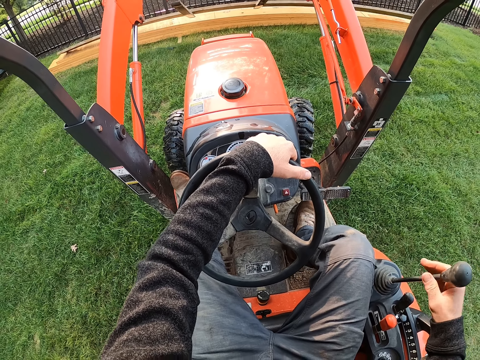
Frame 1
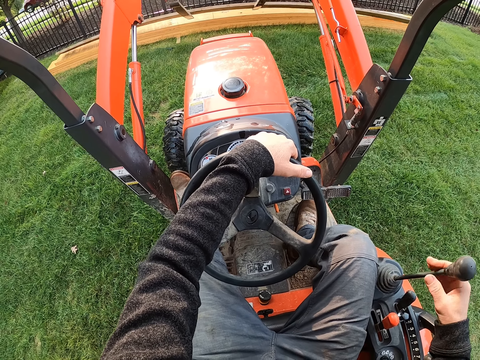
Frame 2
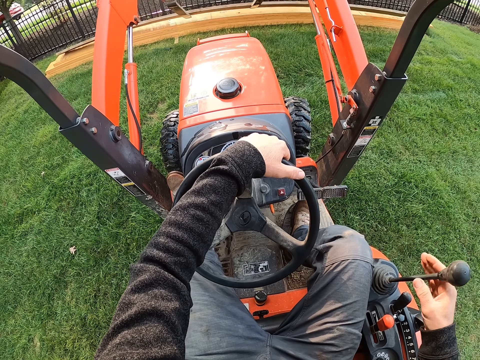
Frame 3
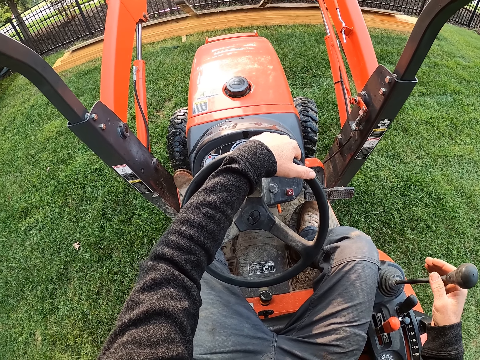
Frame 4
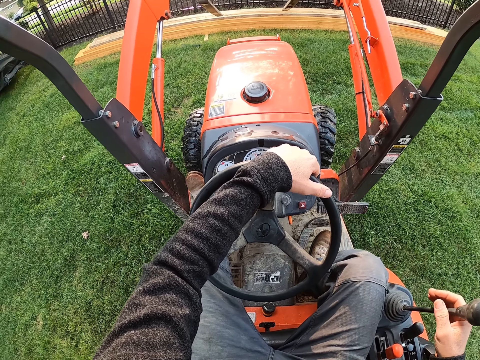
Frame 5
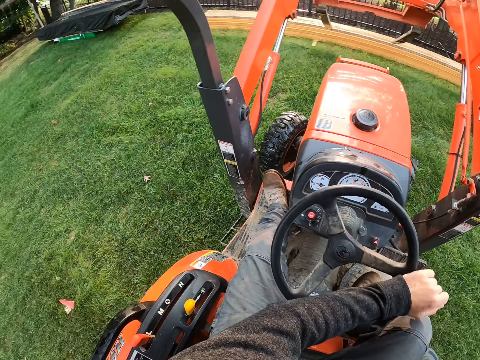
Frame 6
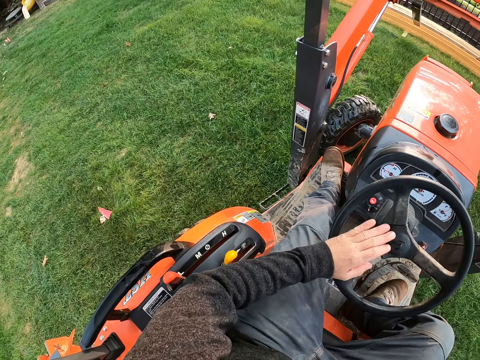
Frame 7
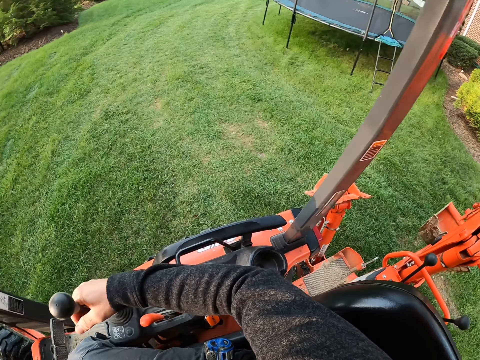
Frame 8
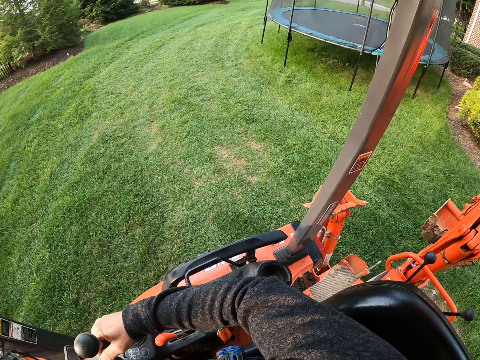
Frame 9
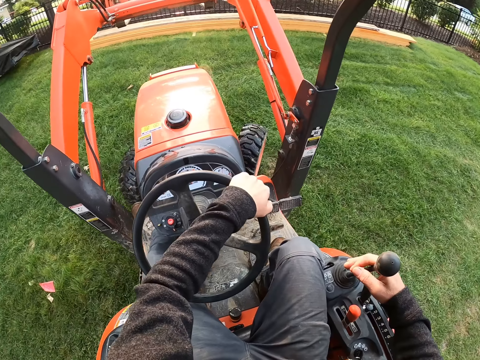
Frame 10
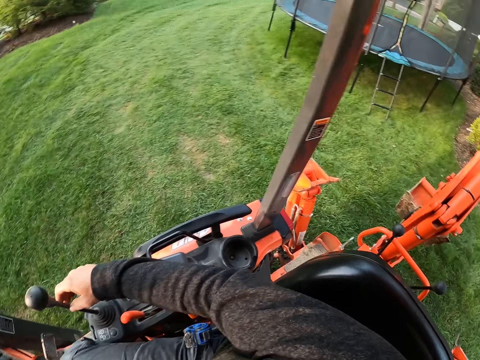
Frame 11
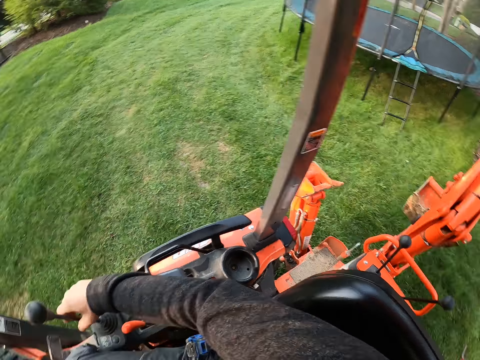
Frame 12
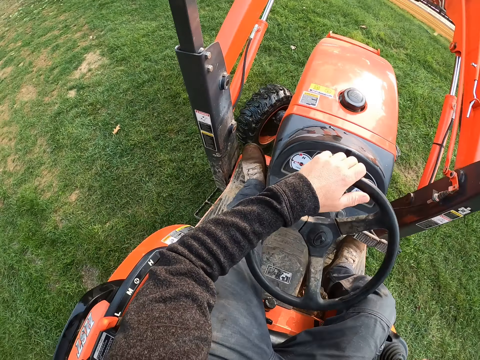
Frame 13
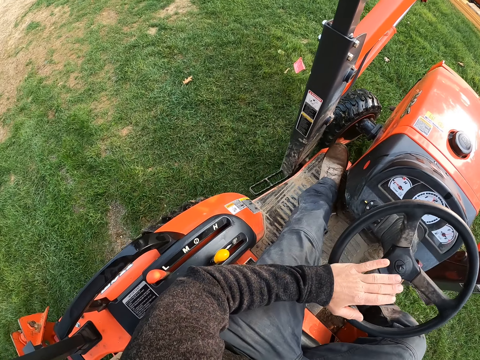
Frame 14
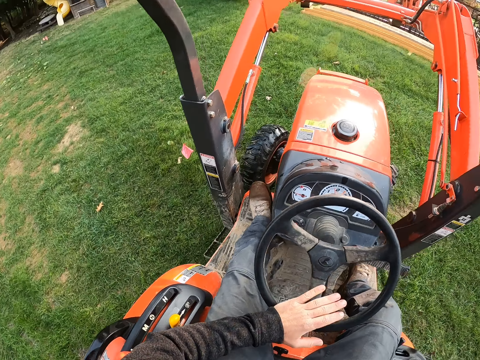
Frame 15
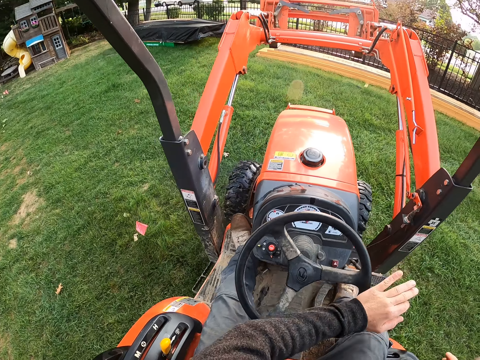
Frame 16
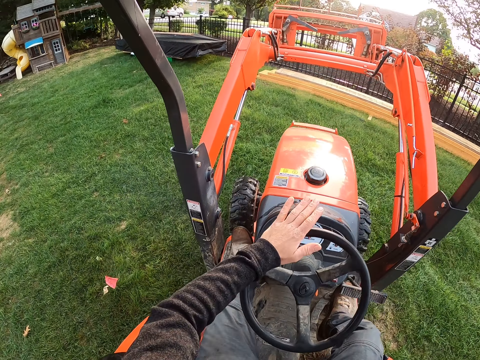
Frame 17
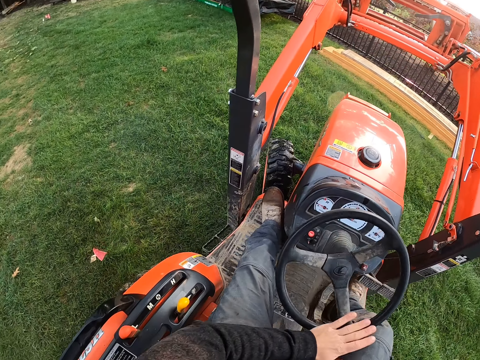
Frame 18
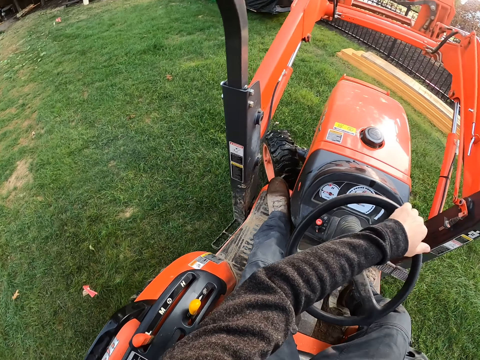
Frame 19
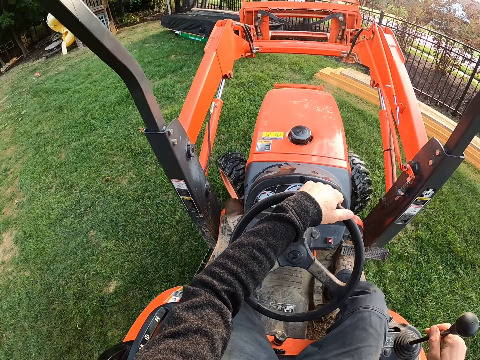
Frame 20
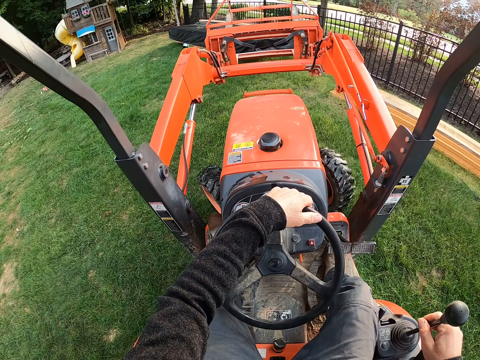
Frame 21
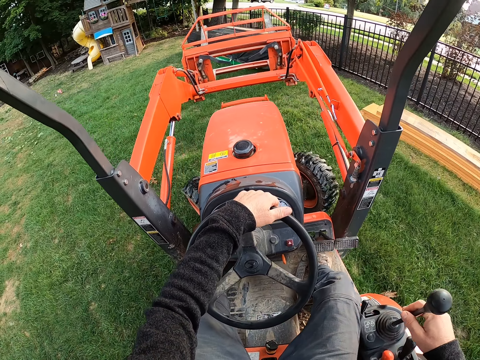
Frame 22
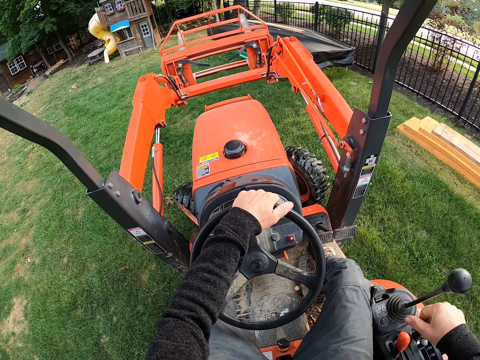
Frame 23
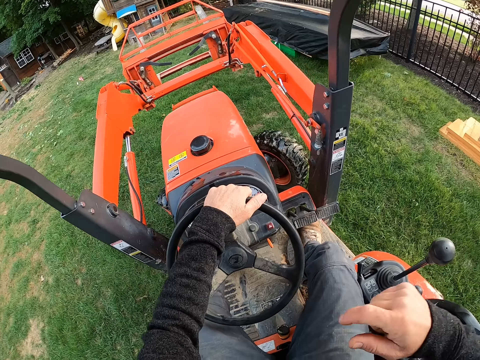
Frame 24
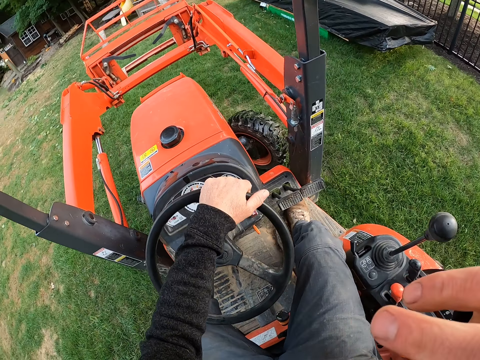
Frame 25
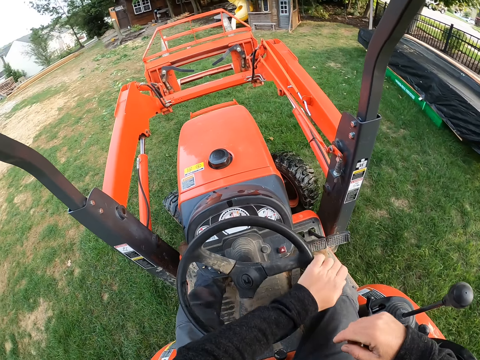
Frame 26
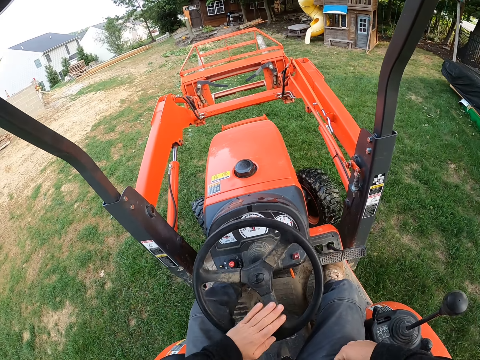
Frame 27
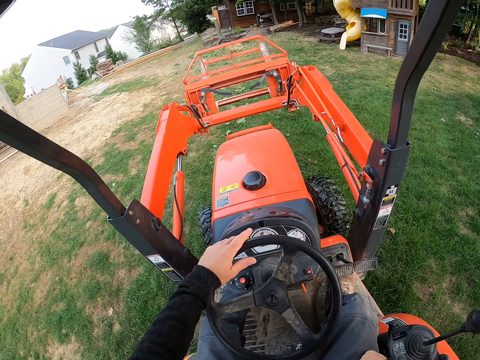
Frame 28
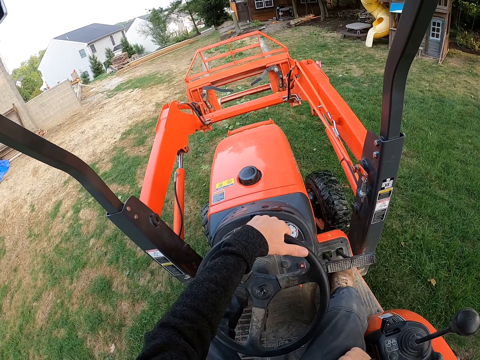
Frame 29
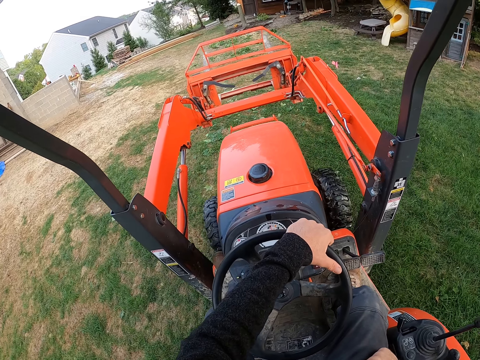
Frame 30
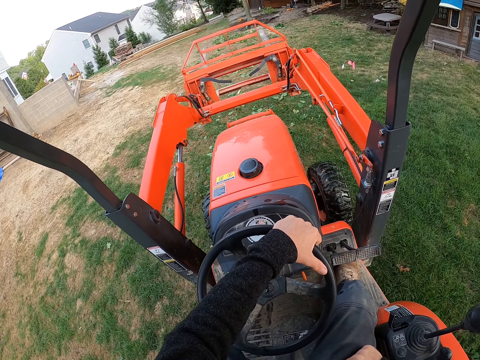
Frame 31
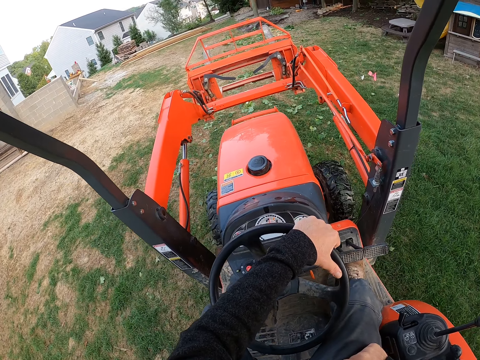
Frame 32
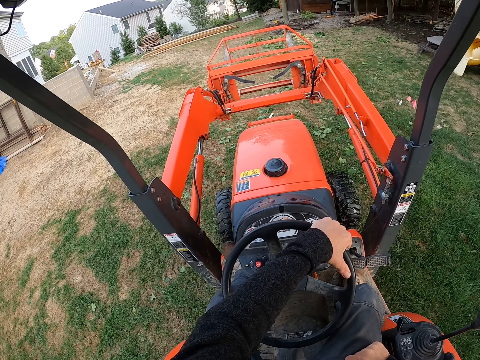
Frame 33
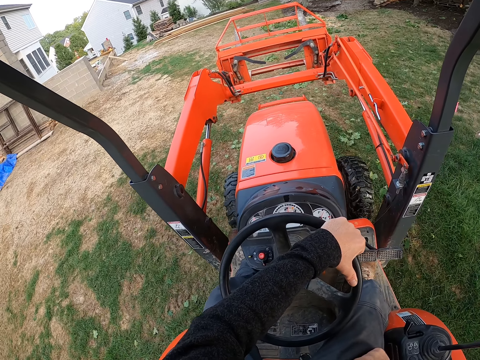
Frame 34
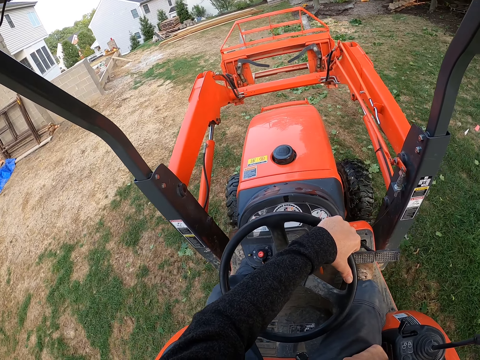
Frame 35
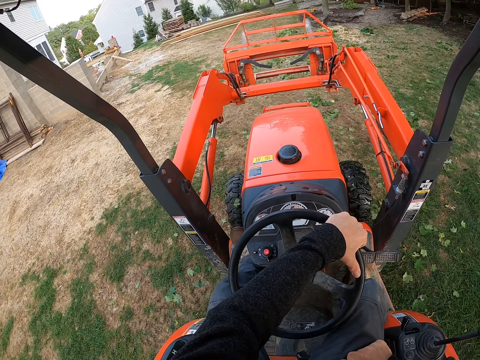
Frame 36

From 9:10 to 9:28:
The camera wearer reverses the tractor on the lawn. He drives the tractor towards some planks in the yard. He rotates the steering wheel. He drives the tractor loader backhoe. He removes his right hand from the gear, lifts up his right hand and lowers his right hand. He rotates the steering wheel. He drives the tractor loader backhoe.

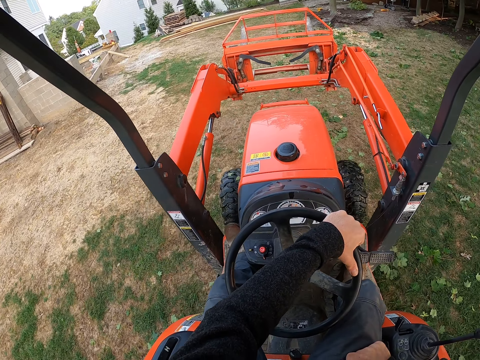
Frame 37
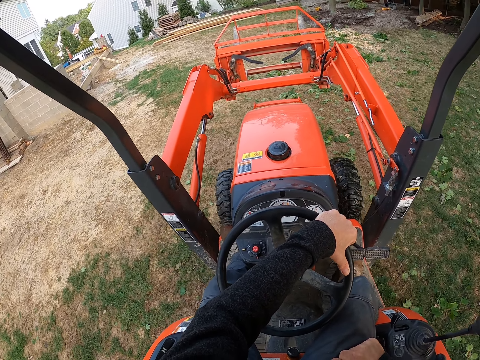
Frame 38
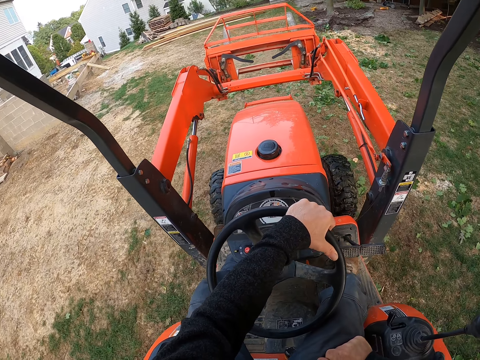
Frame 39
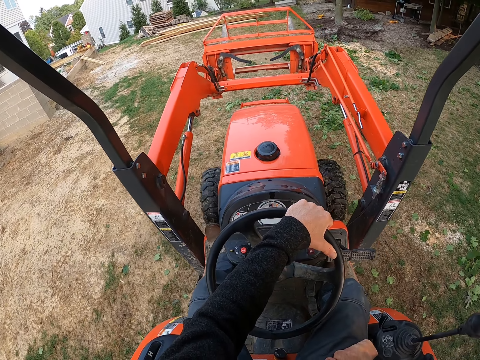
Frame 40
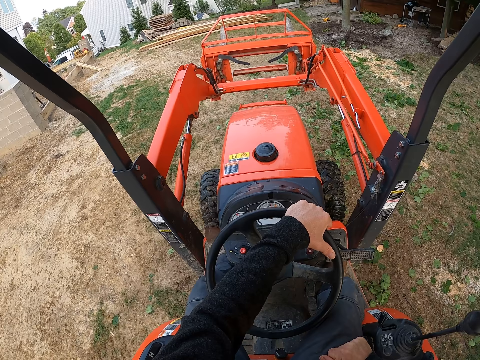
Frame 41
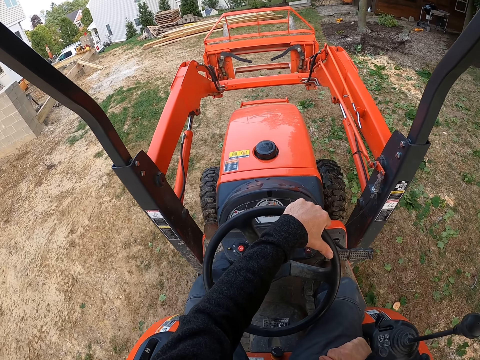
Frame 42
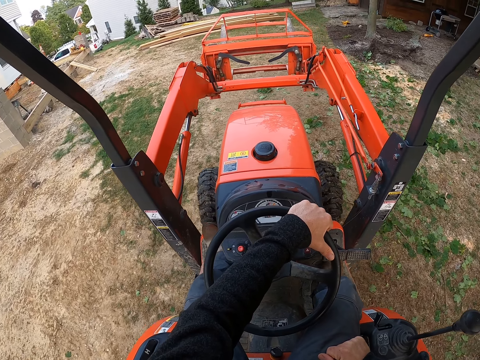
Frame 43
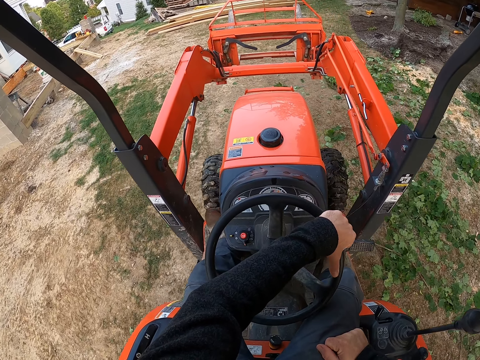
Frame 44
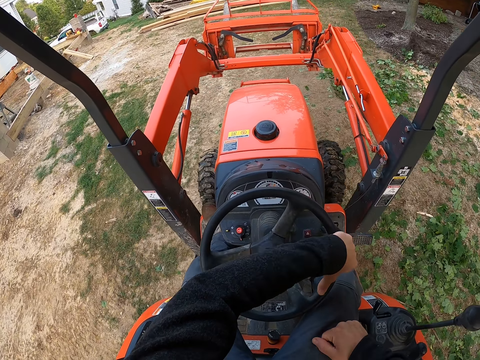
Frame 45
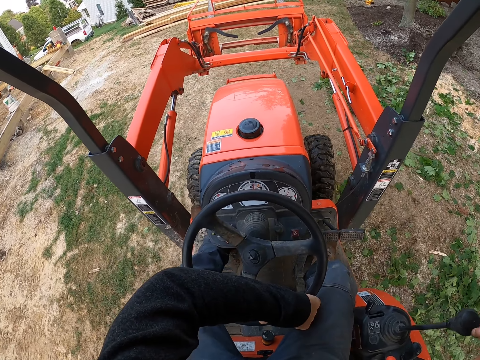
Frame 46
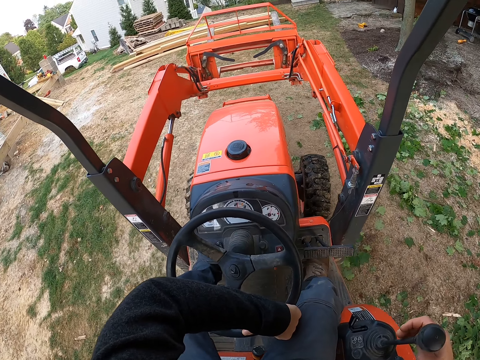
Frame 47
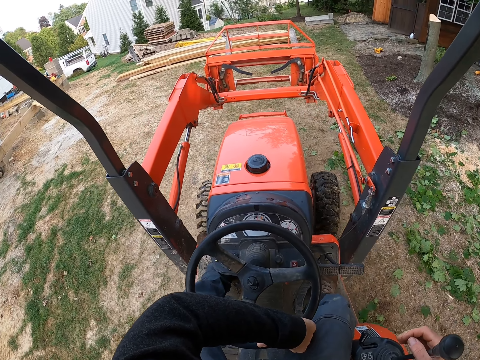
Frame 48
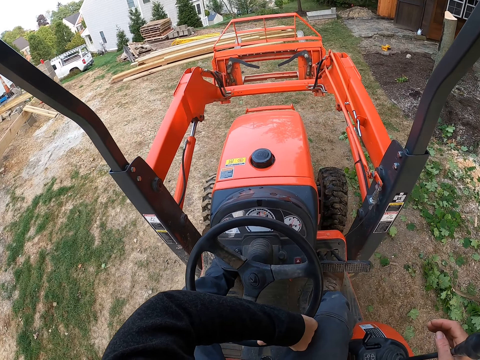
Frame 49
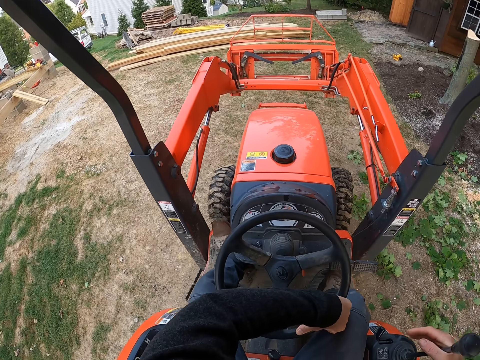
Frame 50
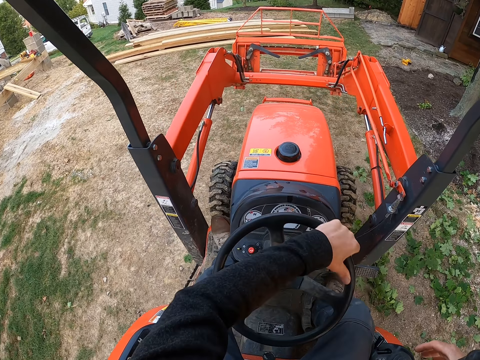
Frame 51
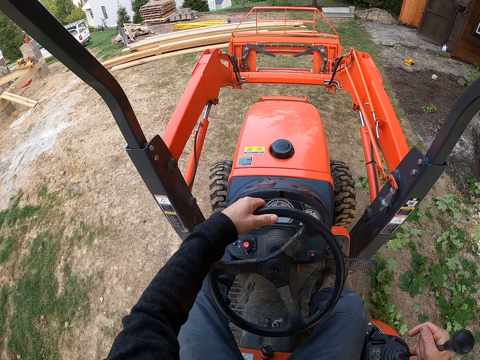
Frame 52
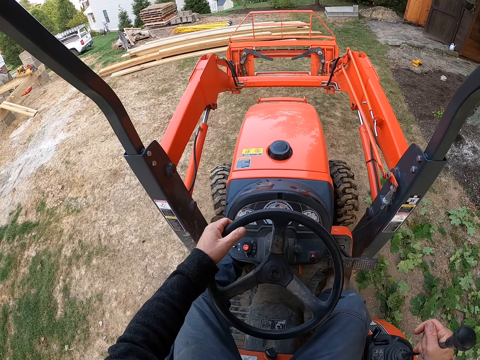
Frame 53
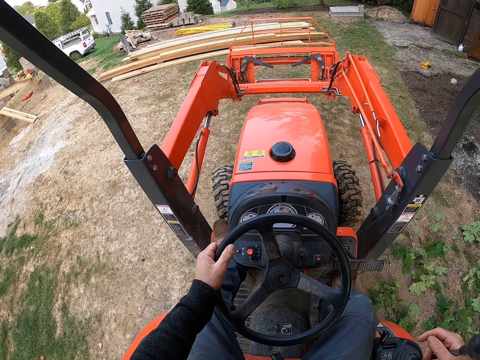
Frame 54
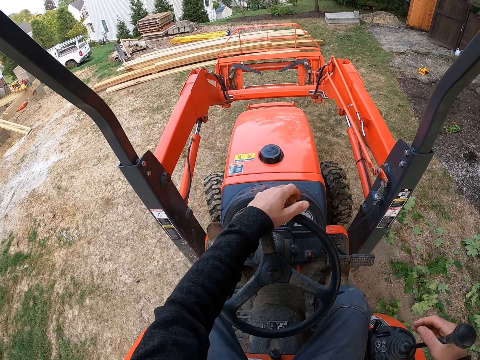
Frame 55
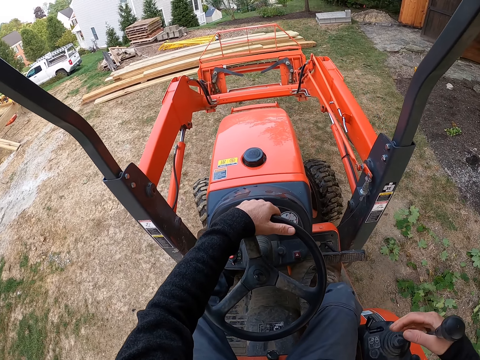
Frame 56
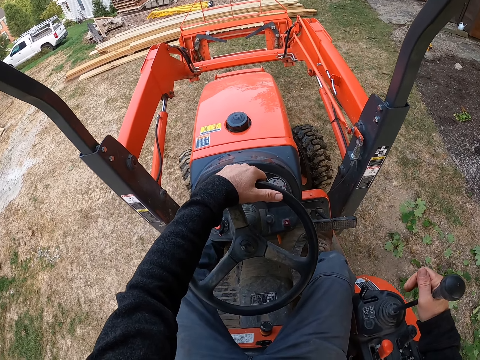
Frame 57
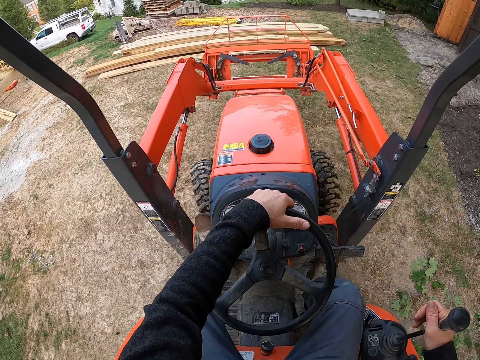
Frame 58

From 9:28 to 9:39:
The camera wearer rotates the steering wheel. They drive the tractor loader backhoe. They rotate the steering wheel. They change the gear.
